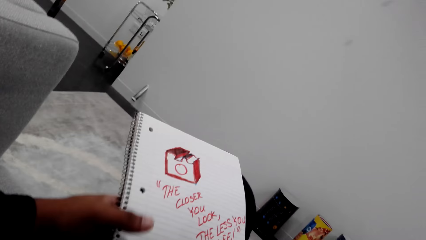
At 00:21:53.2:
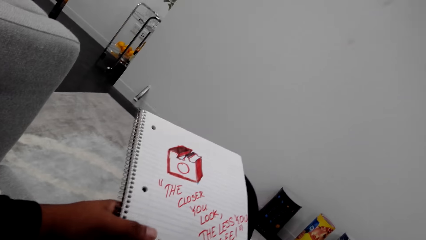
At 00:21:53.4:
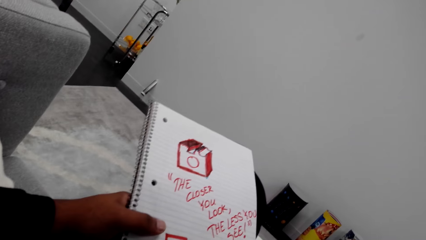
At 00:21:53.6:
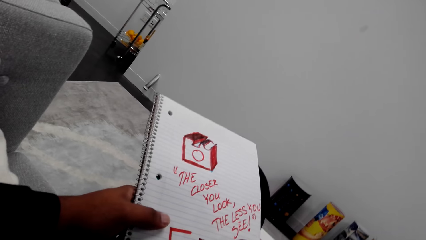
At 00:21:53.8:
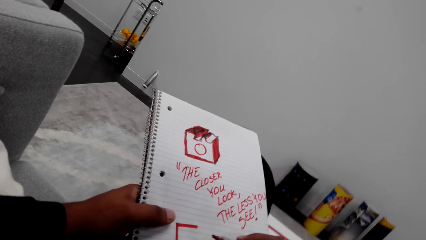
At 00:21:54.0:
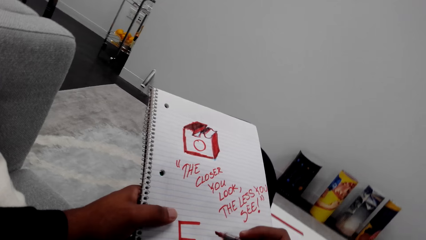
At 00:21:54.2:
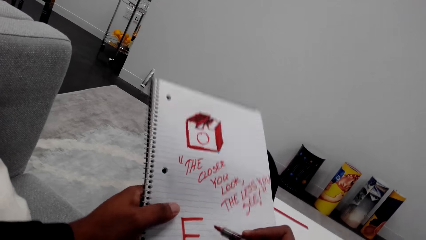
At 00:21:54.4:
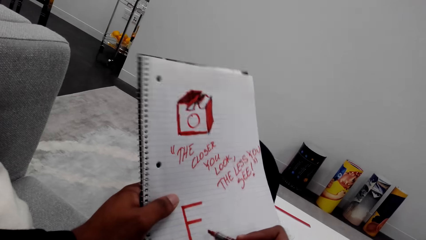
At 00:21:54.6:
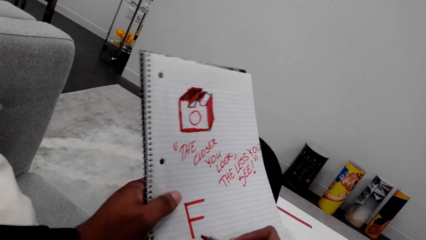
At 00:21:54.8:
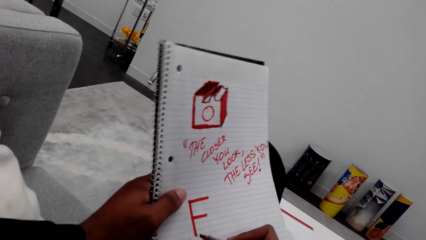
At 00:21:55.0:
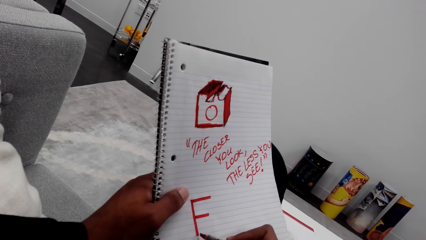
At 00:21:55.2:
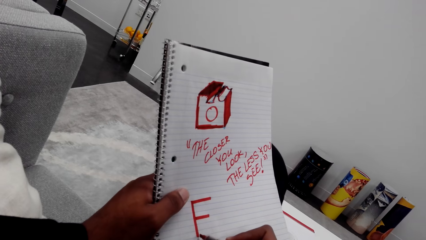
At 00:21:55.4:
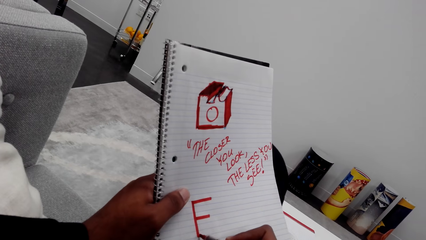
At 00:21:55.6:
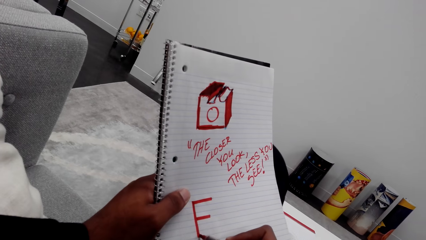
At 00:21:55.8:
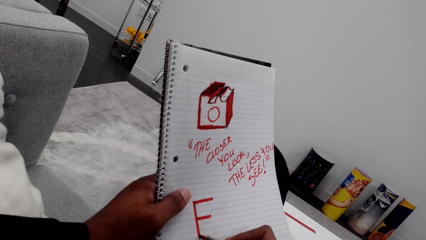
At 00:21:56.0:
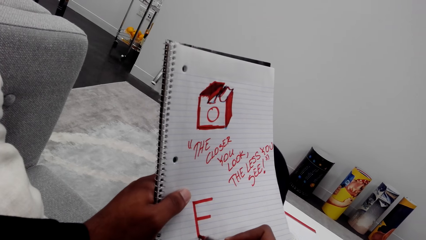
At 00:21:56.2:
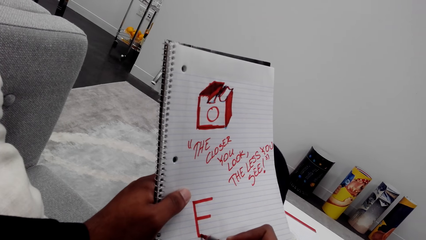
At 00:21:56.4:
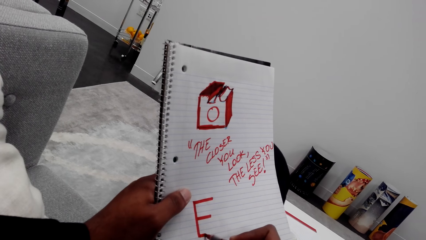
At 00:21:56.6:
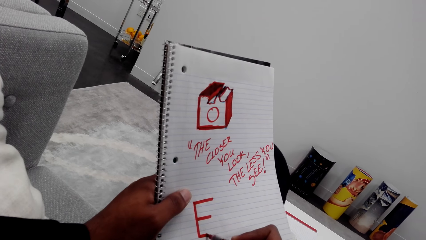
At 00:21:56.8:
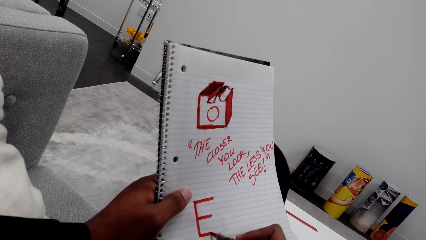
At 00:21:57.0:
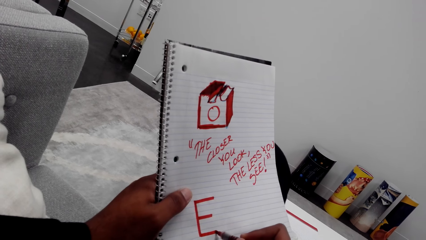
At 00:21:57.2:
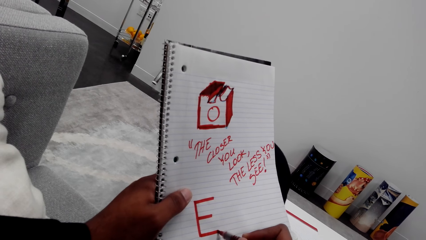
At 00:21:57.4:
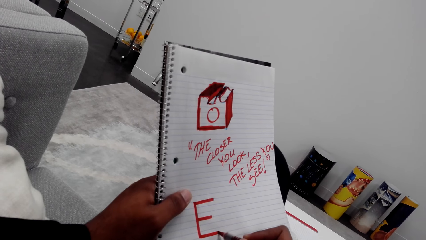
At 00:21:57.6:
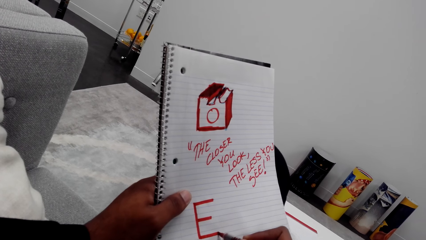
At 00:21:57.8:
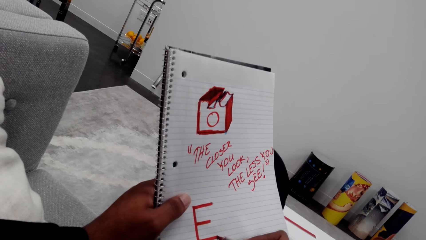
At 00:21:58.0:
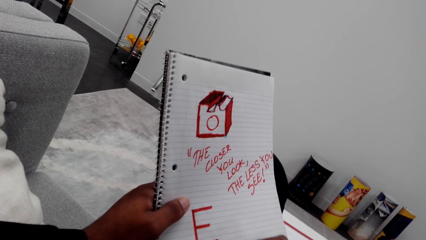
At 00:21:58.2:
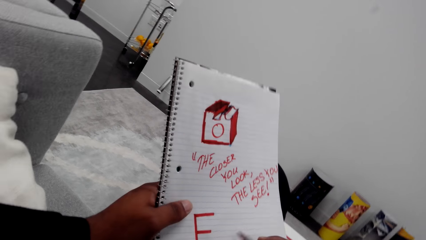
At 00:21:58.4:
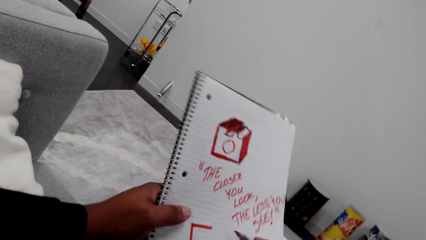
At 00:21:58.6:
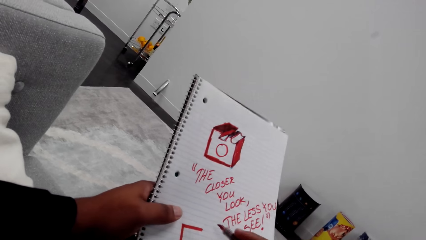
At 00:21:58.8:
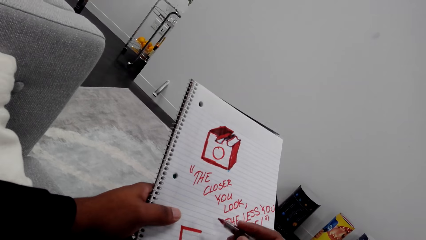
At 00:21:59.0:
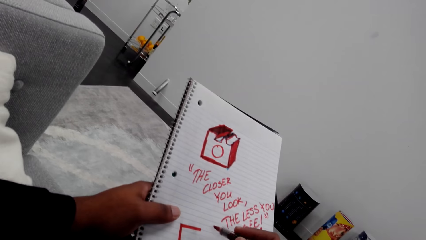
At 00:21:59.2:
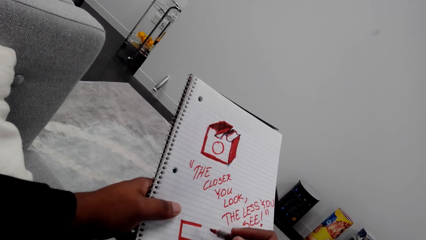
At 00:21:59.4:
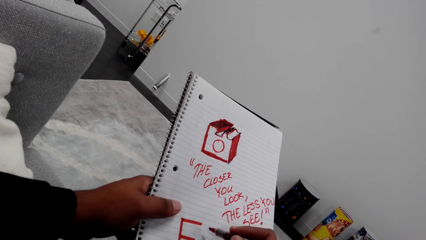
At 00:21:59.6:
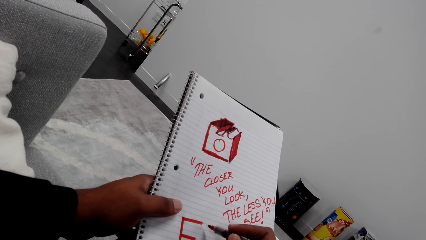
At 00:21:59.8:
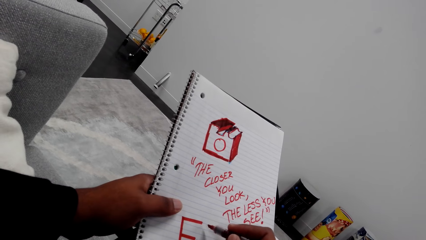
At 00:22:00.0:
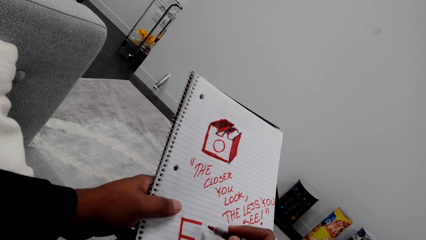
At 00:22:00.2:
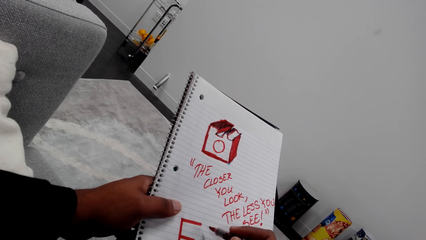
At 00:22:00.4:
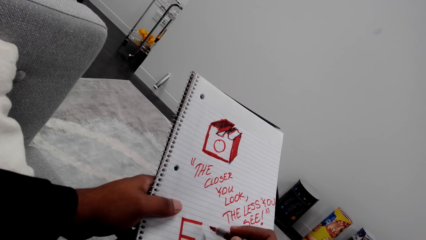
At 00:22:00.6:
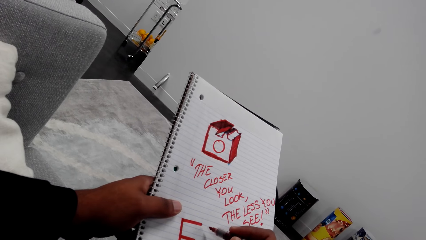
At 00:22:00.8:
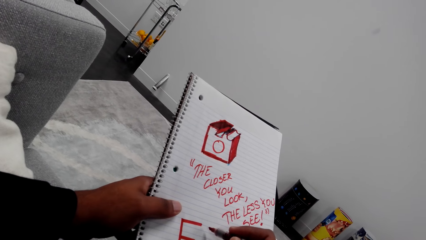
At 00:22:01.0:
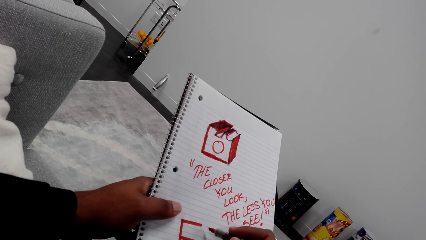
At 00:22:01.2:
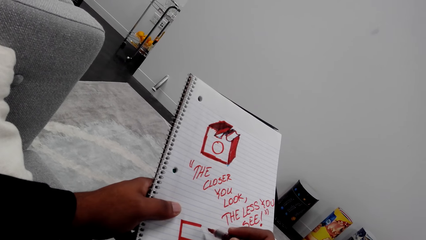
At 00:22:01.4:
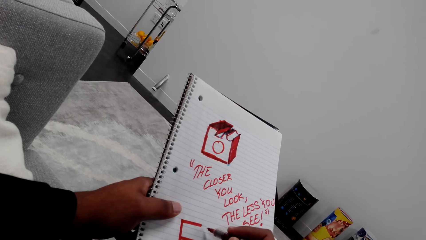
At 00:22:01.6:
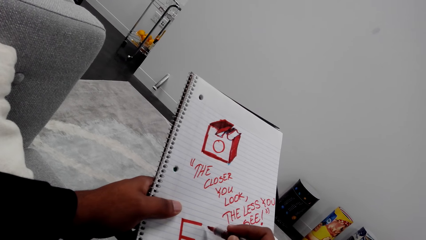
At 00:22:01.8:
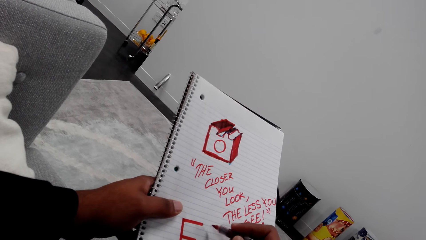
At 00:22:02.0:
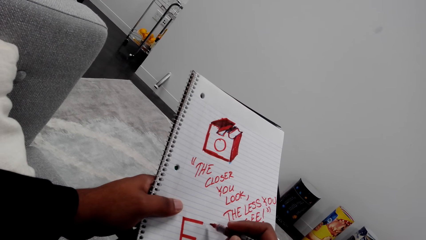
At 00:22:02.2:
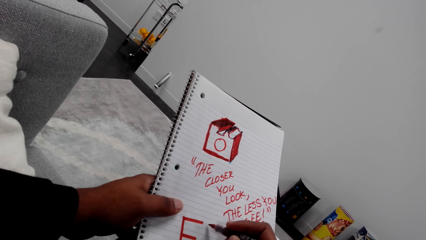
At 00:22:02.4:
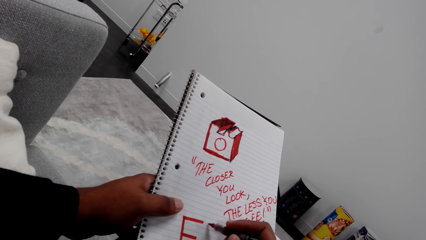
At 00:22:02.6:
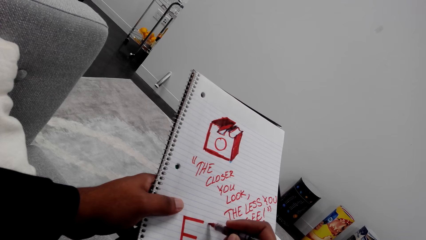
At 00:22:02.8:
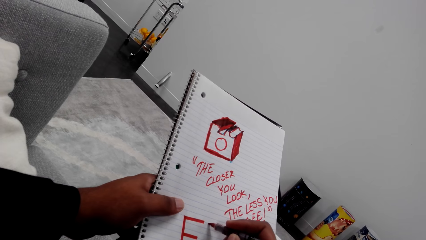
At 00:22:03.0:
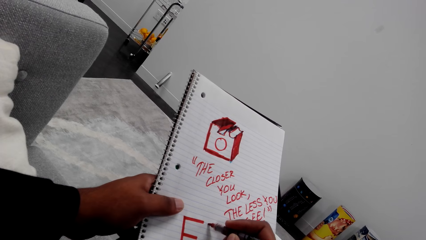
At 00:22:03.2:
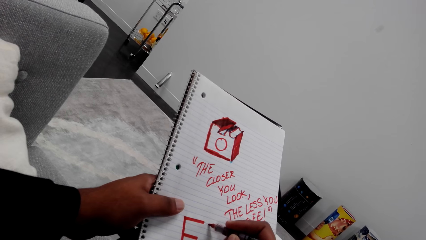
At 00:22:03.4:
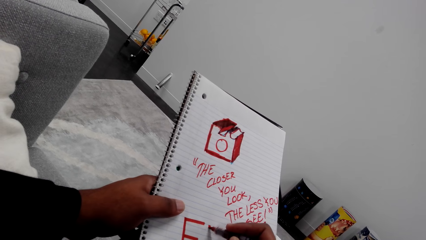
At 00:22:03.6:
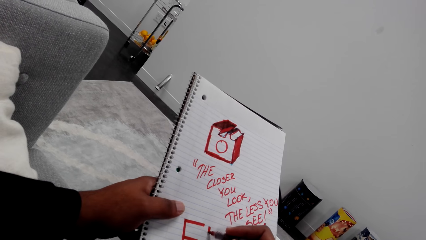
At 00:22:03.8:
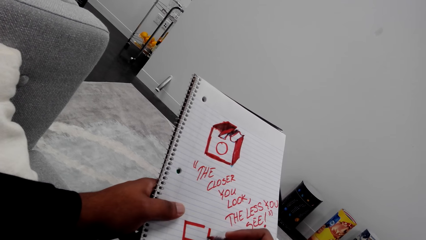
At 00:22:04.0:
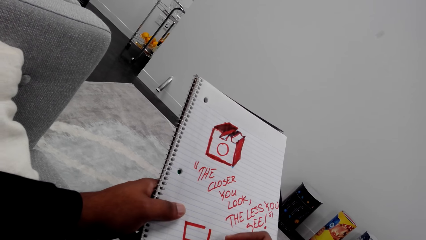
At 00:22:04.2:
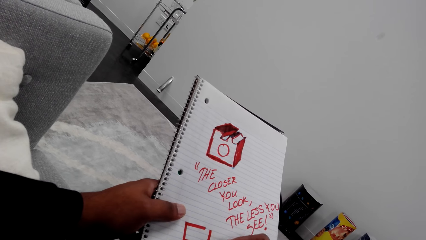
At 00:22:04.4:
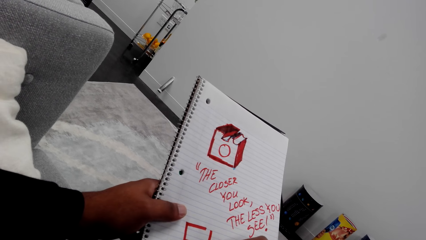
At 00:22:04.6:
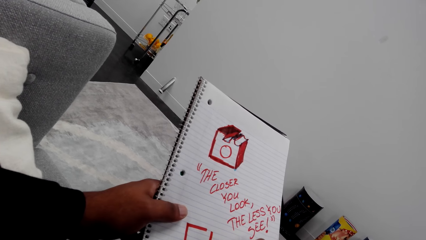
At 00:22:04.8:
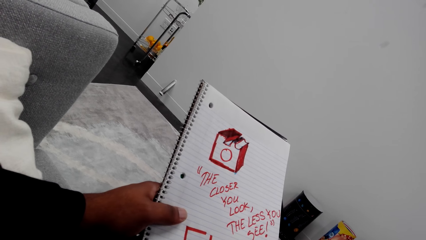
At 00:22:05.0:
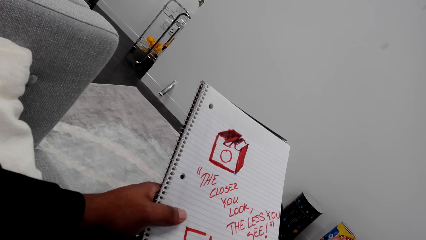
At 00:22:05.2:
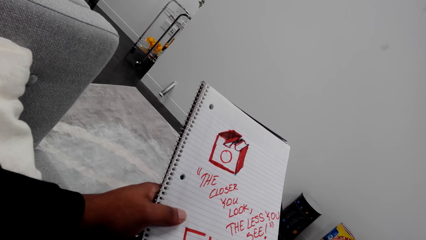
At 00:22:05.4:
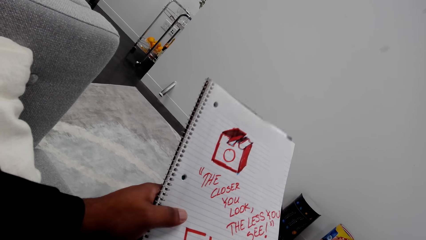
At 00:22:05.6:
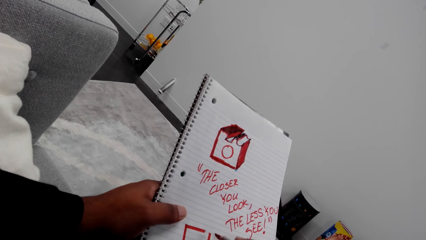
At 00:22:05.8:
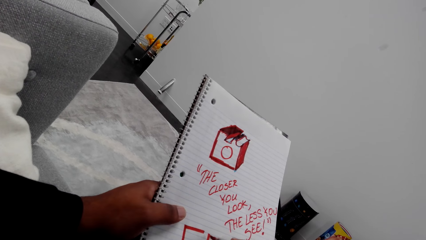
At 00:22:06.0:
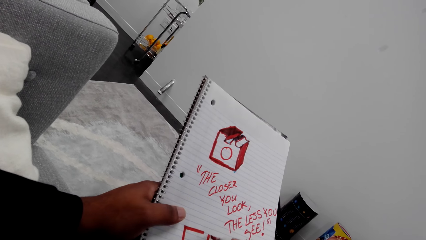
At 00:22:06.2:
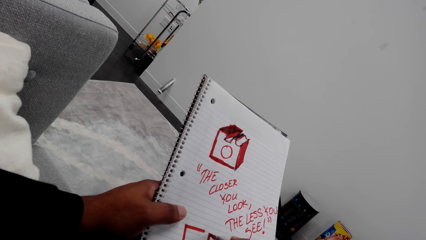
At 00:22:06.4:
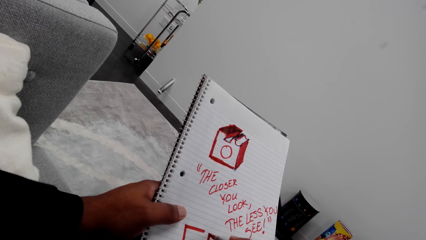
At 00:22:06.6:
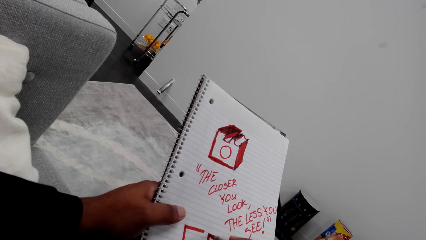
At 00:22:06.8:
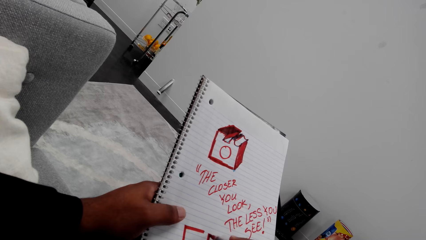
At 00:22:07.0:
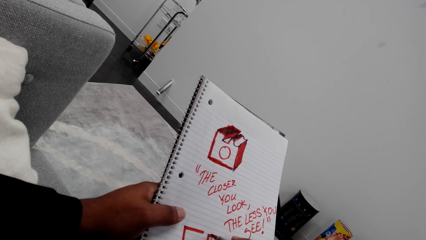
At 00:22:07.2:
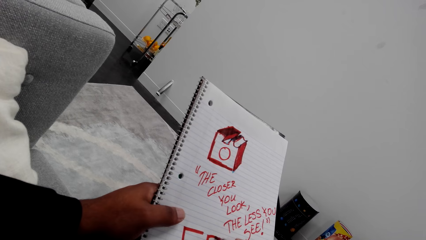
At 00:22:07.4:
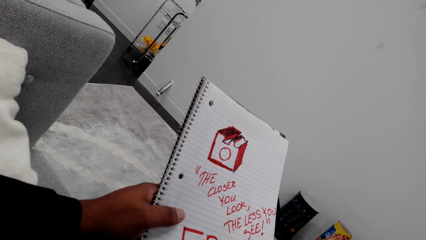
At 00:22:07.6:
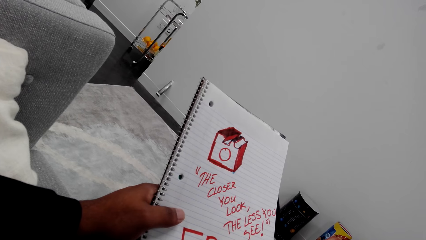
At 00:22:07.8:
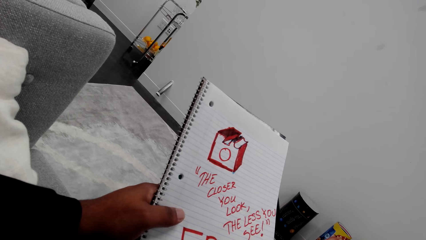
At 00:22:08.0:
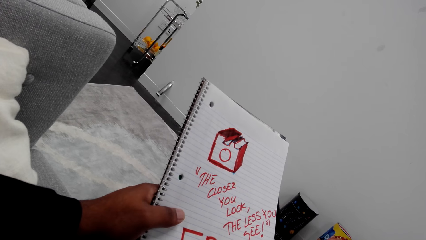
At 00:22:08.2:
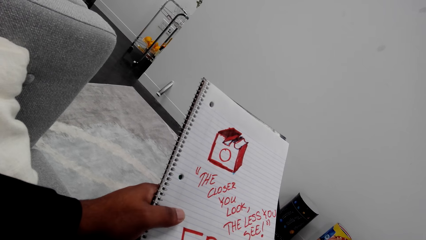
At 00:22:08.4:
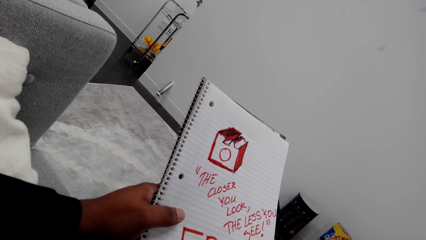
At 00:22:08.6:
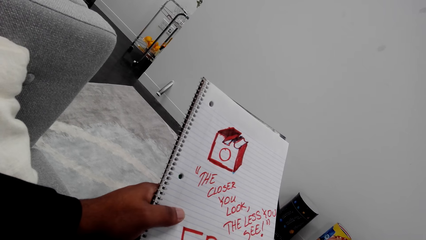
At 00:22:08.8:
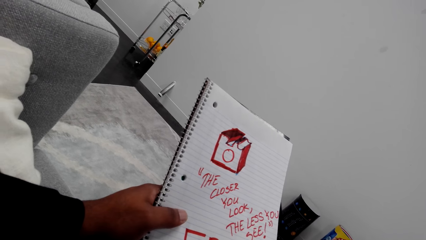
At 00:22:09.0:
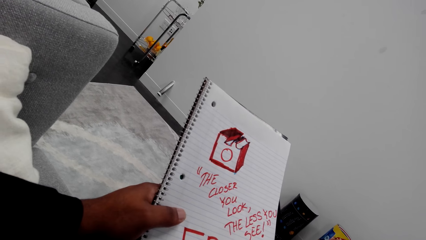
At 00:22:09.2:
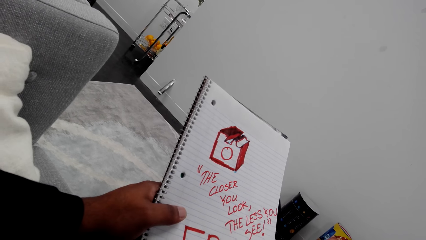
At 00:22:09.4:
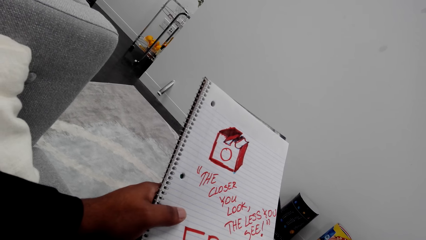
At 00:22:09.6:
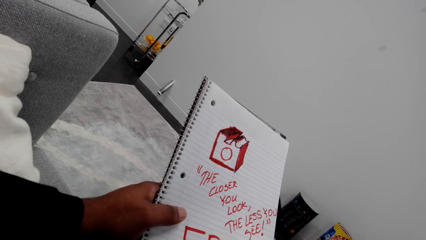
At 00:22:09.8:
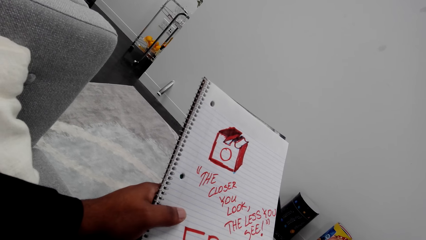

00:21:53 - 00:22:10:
The camera wearer draws on the book with a marker pen.
